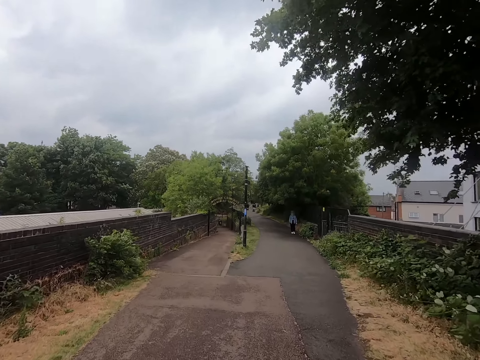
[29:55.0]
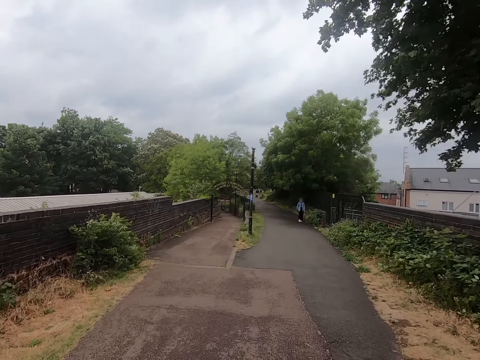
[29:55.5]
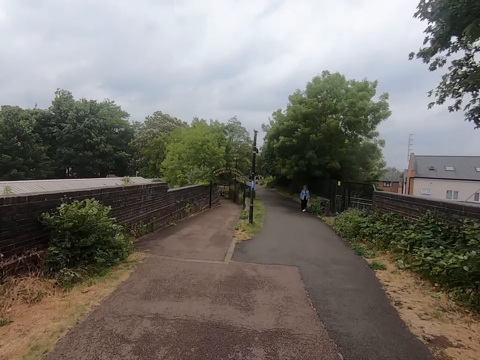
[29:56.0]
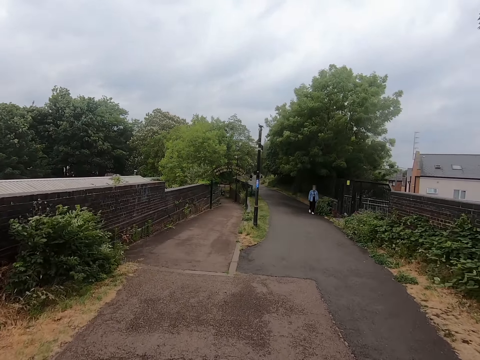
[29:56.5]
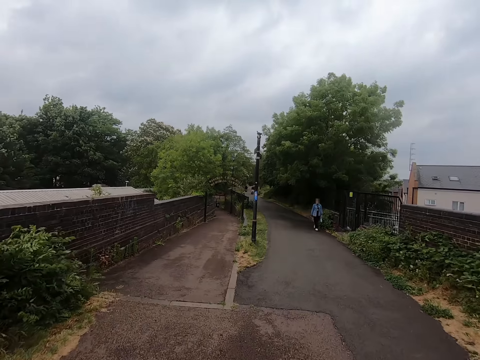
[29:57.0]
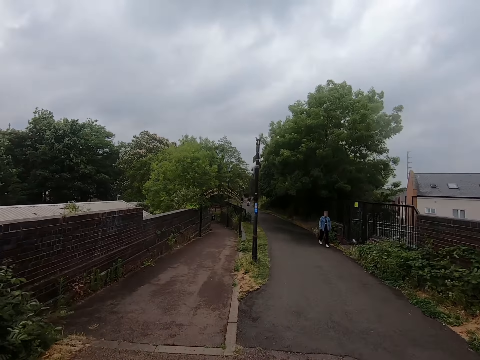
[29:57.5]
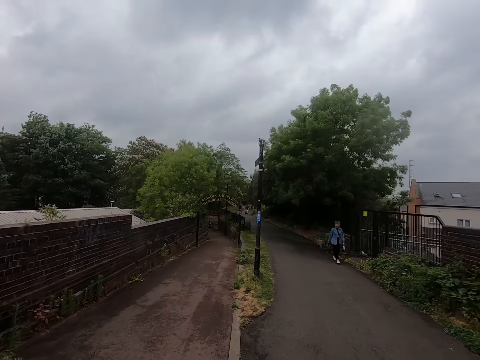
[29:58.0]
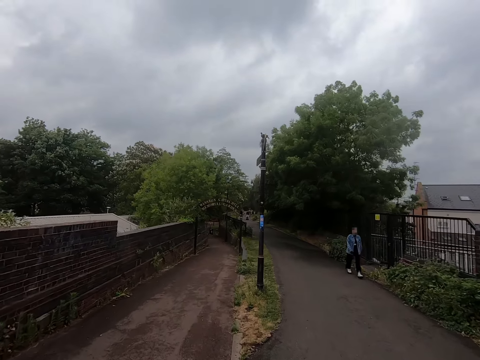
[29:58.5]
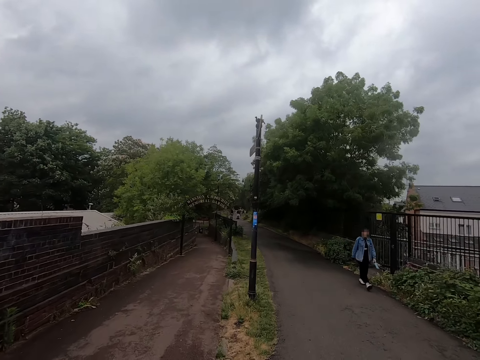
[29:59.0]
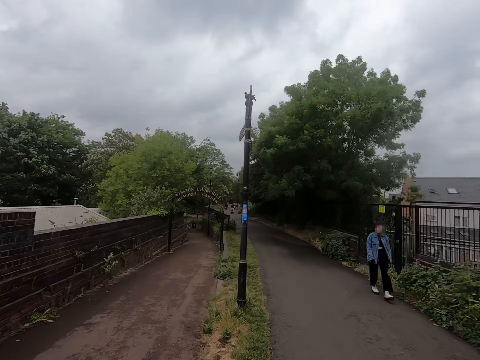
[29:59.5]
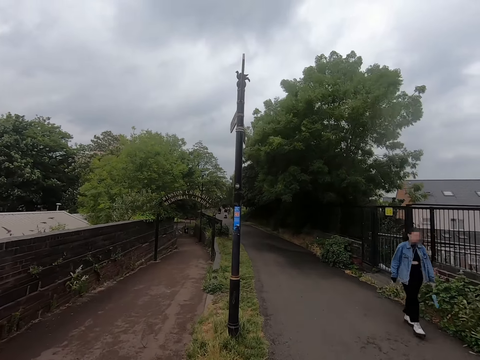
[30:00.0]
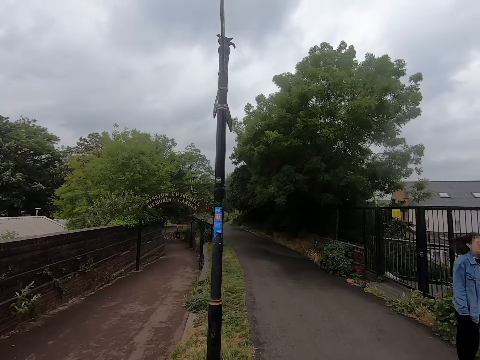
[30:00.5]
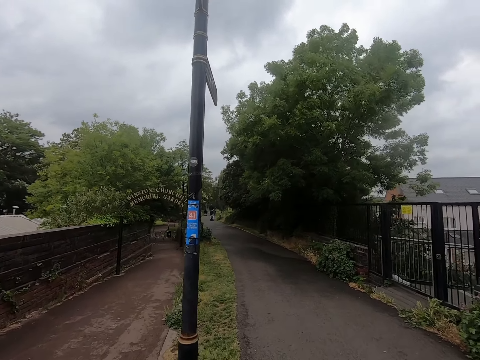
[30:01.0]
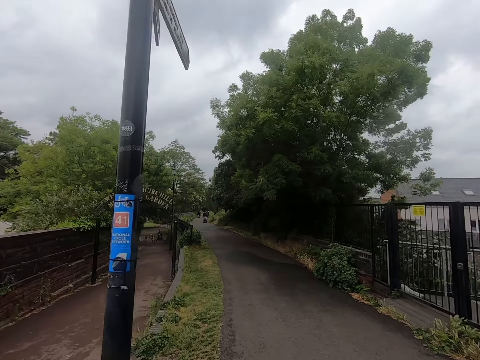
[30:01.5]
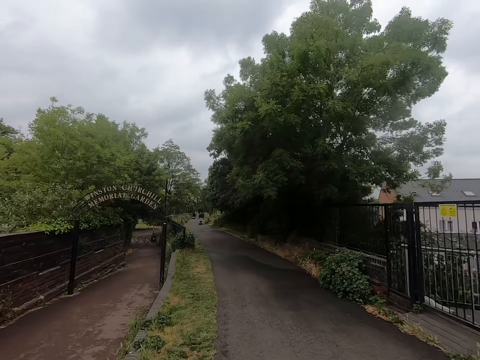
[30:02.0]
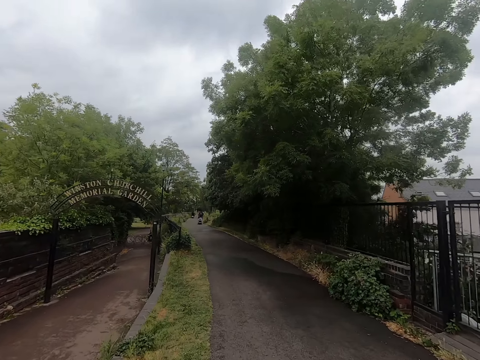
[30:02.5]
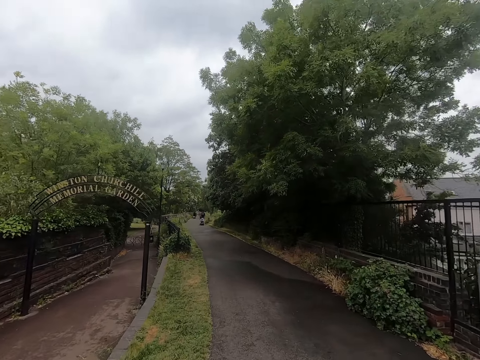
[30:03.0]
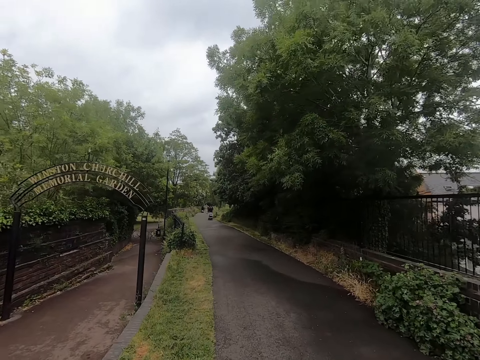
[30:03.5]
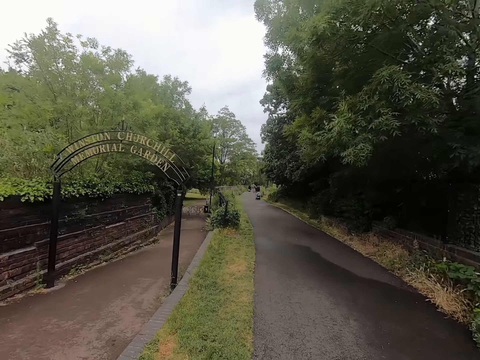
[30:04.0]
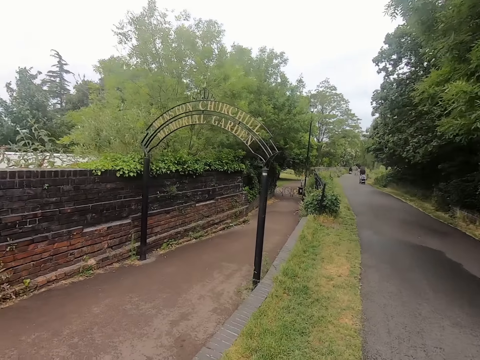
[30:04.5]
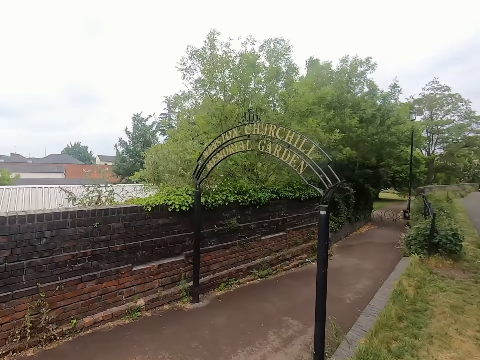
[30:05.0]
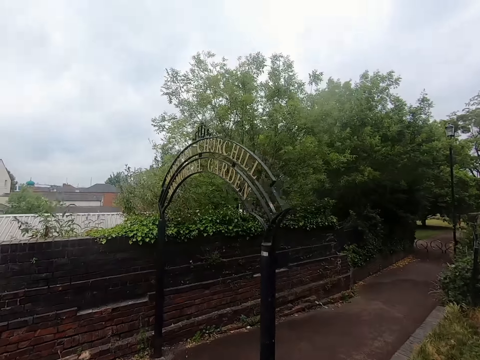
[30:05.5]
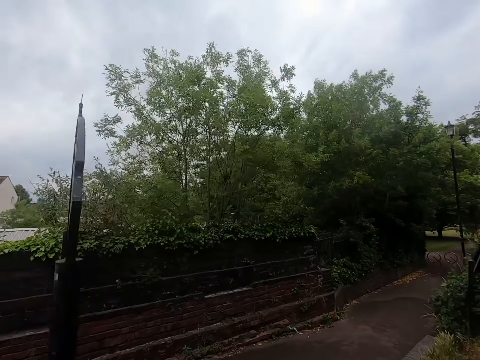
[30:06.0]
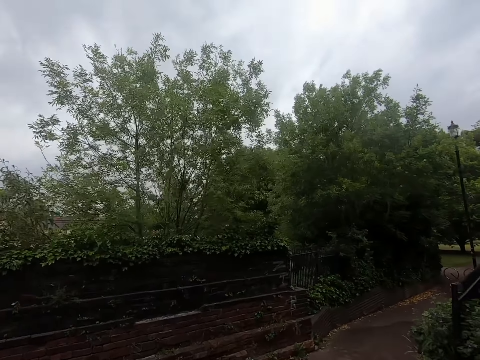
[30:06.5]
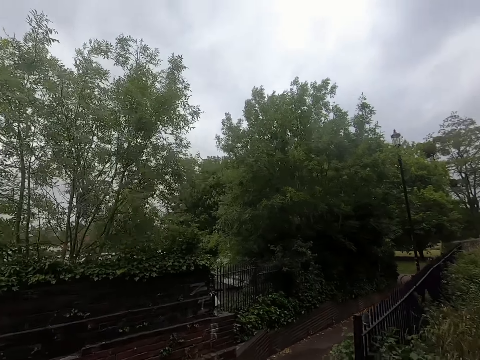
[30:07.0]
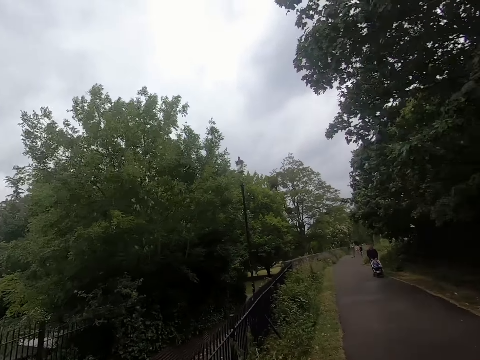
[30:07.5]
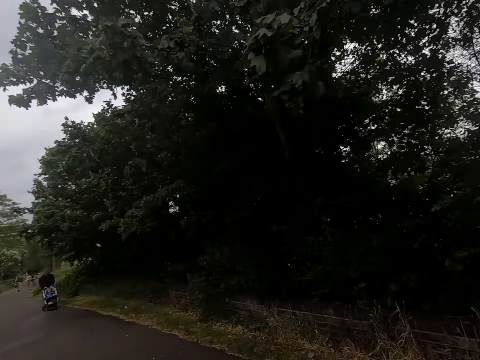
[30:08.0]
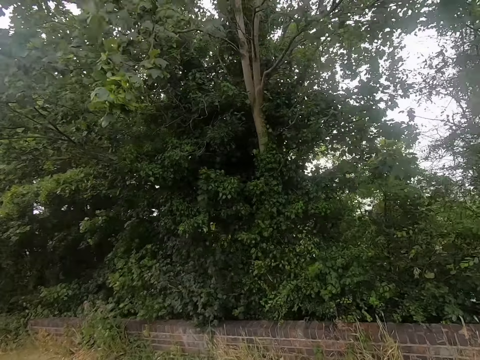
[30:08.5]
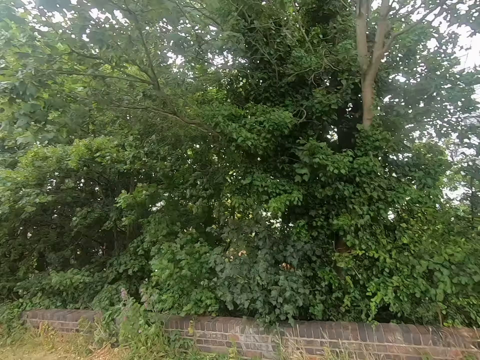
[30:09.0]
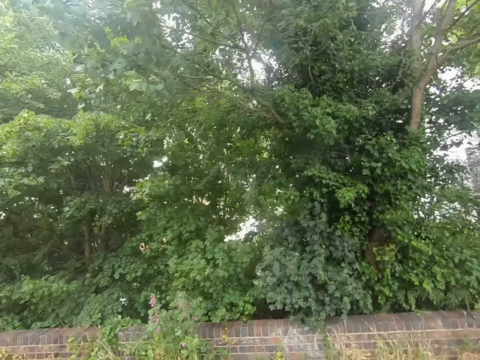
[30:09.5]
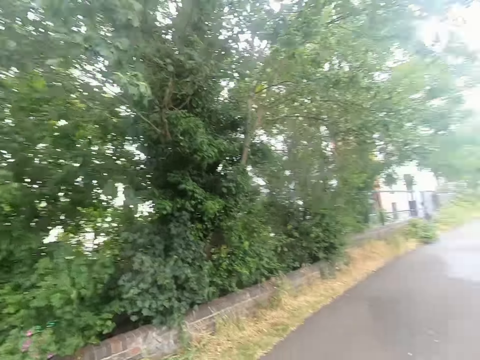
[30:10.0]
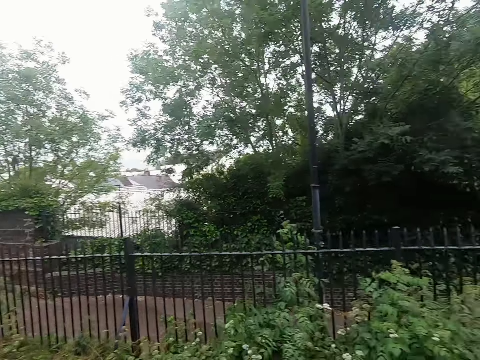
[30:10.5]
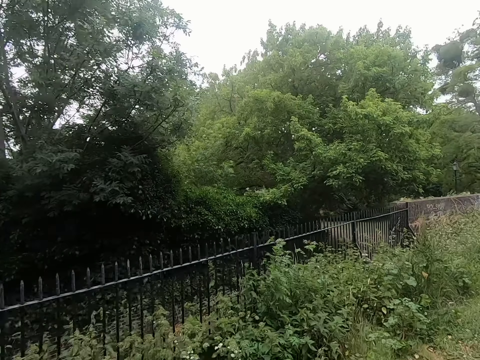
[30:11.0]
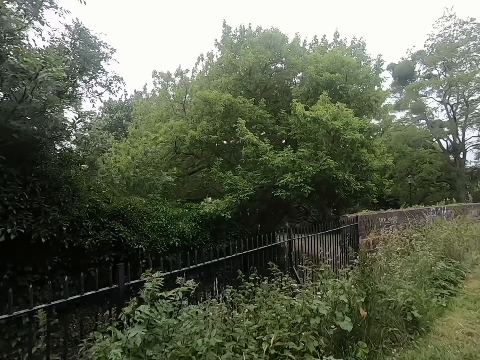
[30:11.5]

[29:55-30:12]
The camera wearer looks around. They walk on the road.

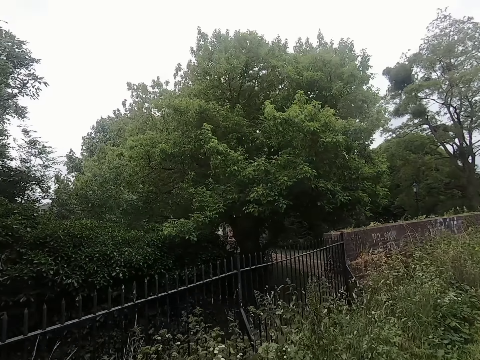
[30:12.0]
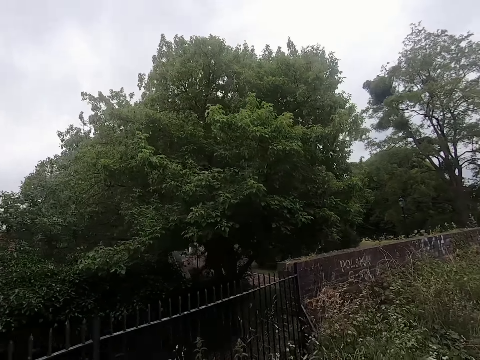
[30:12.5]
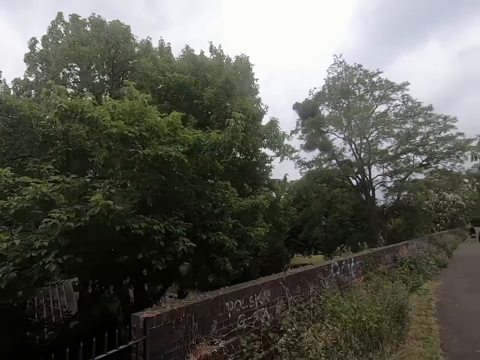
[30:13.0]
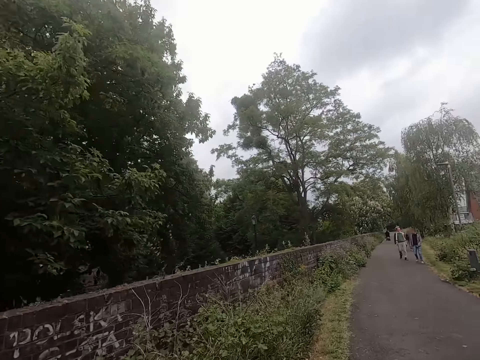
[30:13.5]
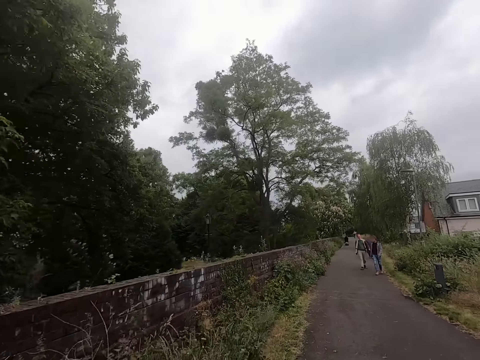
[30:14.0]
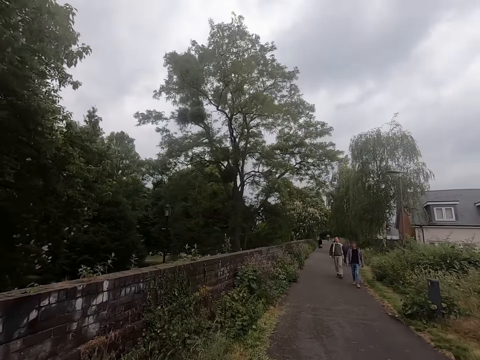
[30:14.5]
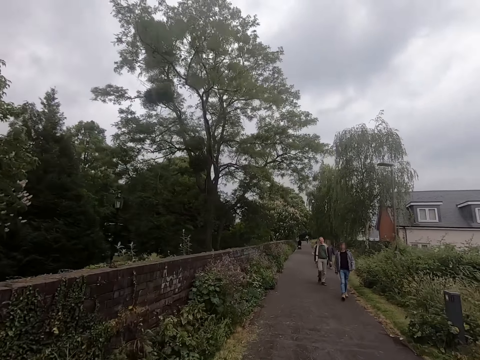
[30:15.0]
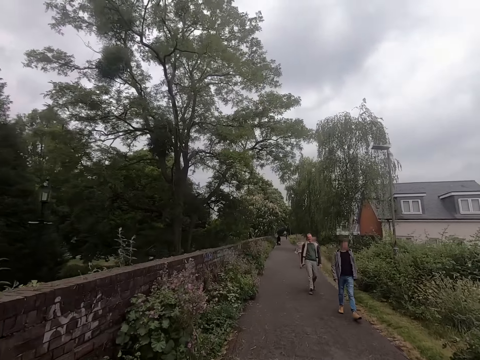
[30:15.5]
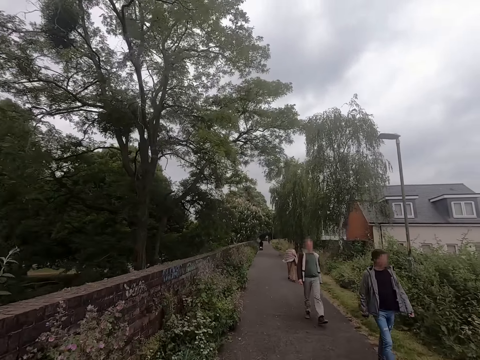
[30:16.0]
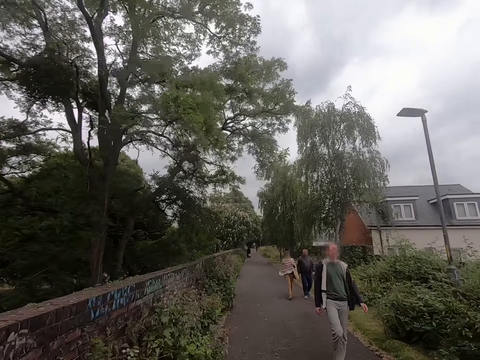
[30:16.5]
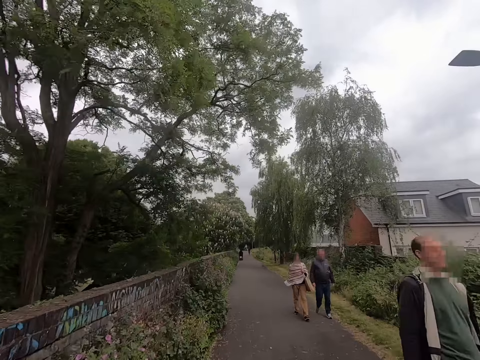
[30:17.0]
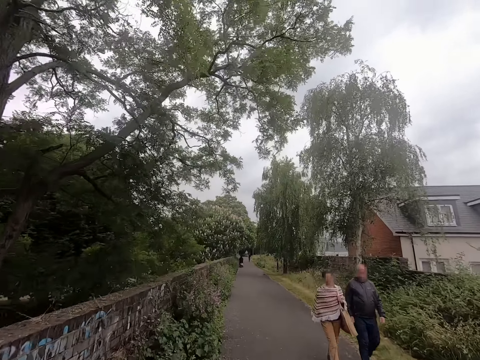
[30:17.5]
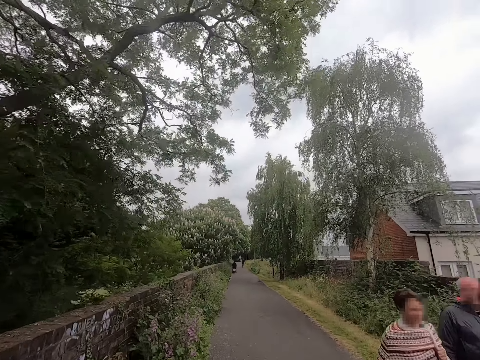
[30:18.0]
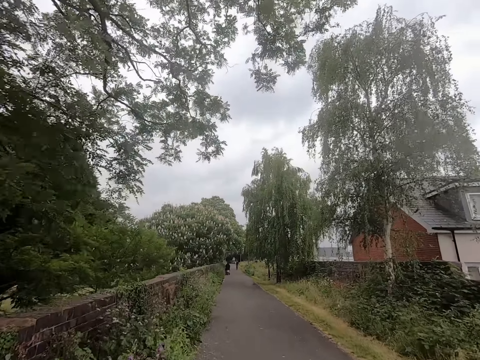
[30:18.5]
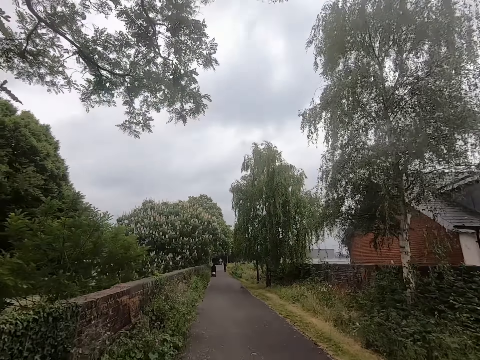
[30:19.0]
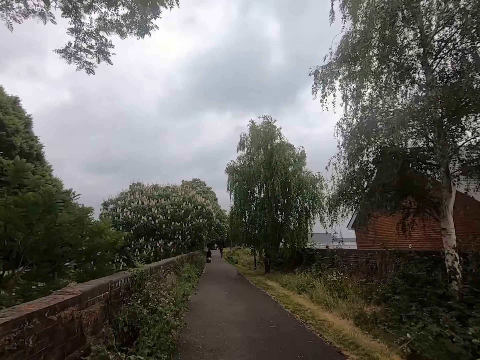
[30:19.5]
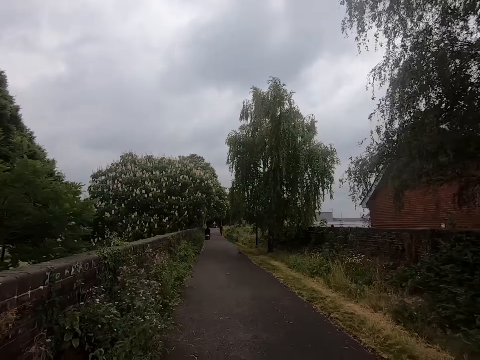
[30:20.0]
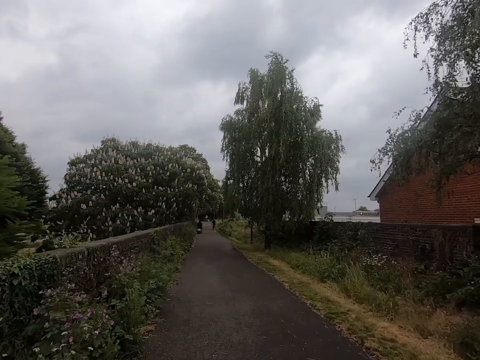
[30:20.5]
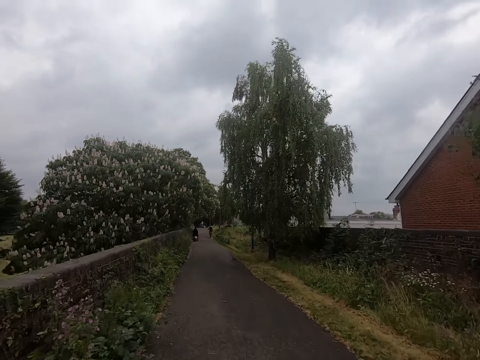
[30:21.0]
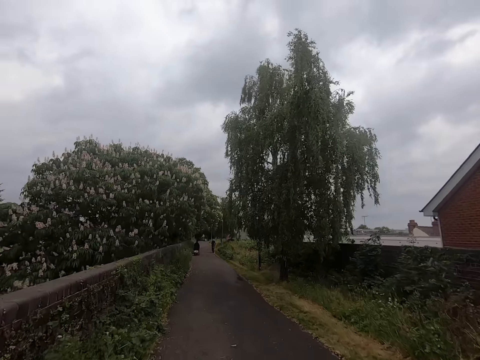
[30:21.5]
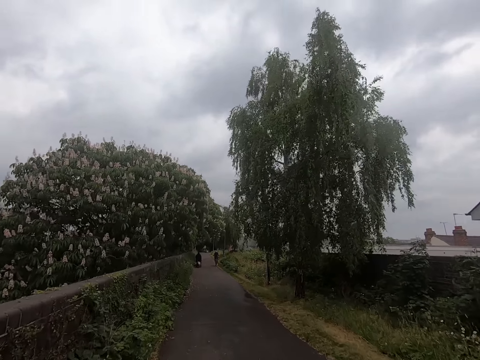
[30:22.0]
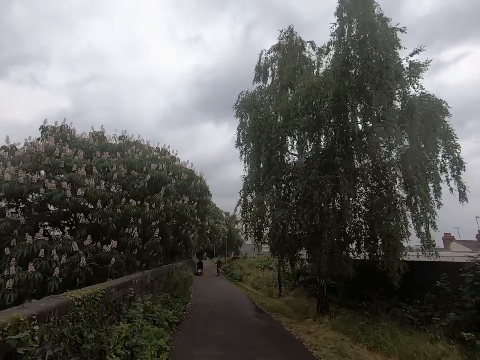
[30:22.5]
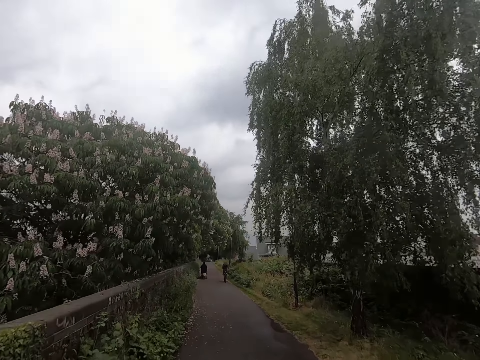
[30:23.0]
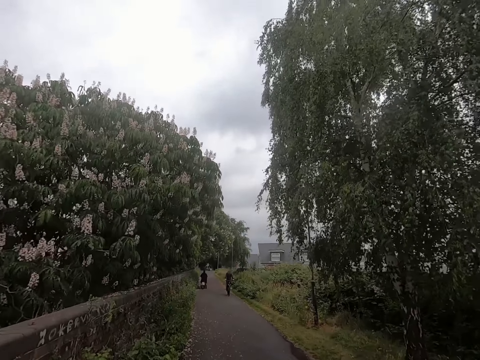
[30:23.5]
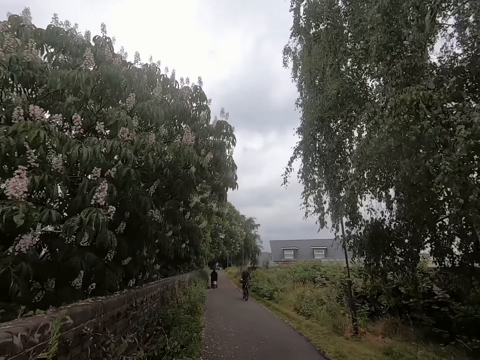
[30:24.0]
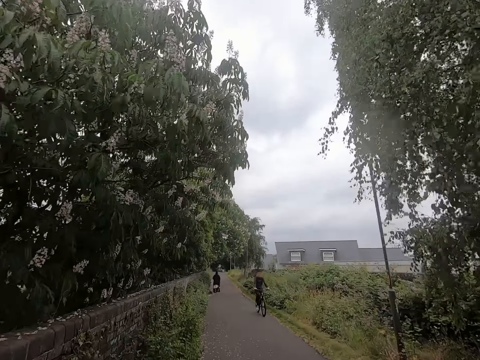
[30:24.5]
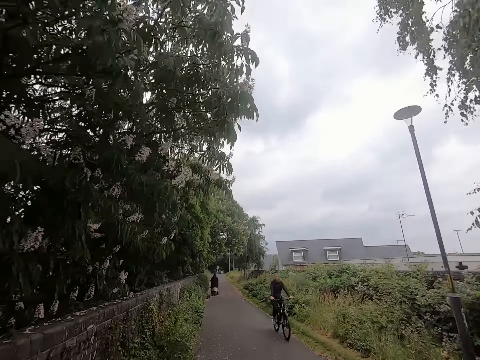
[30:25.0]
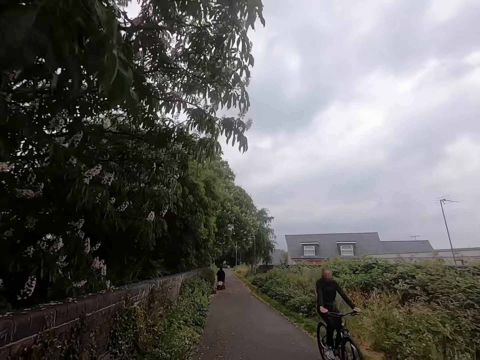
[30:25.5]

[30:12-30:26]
The camera wearer runs on the road.
